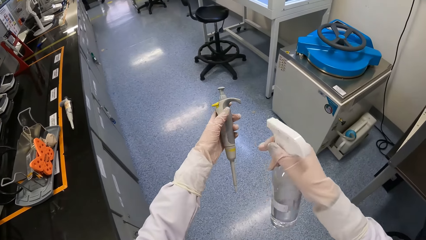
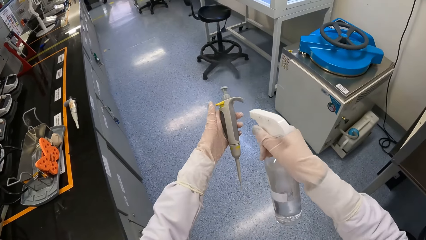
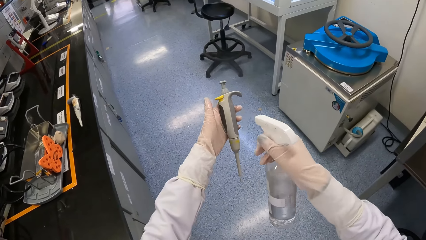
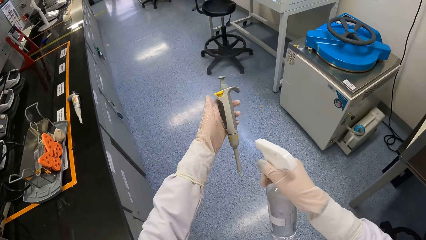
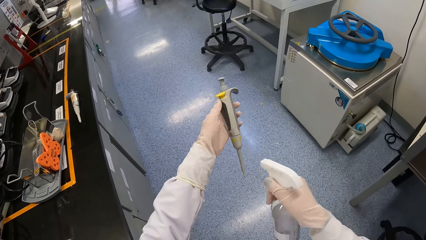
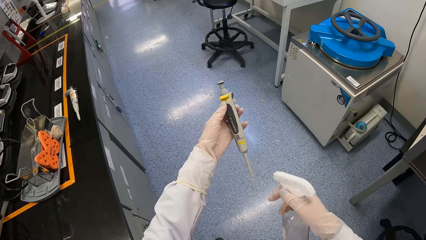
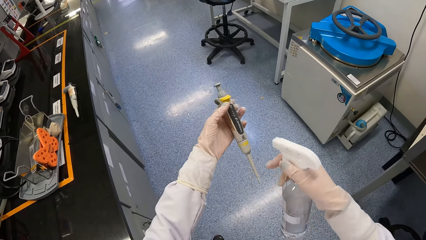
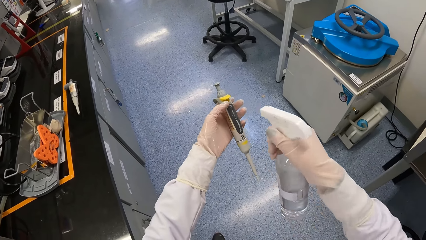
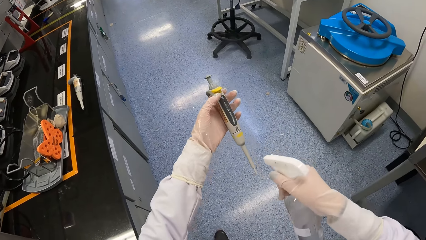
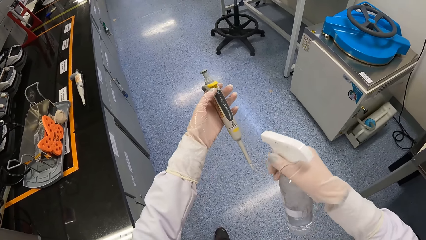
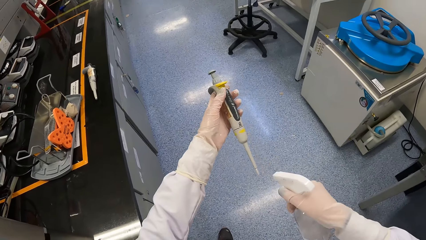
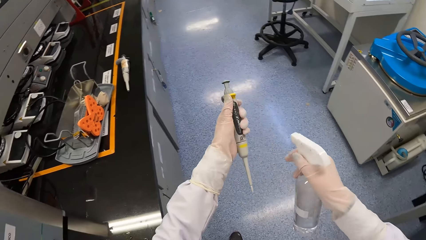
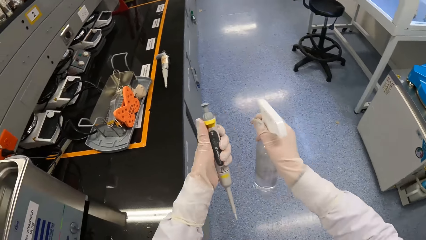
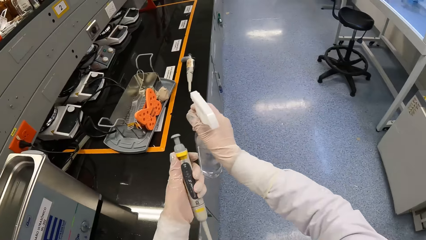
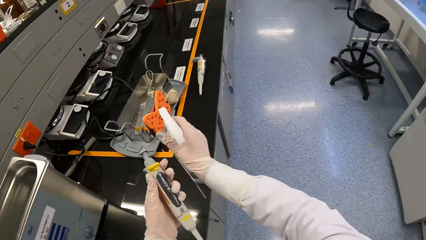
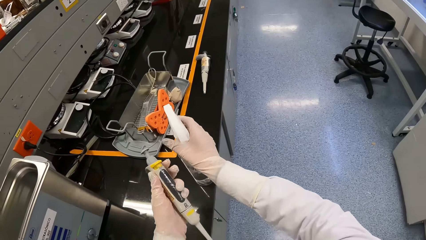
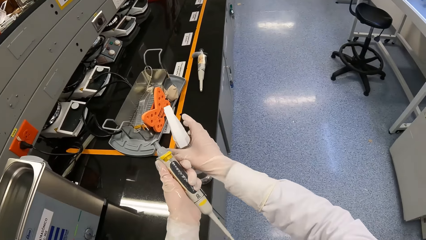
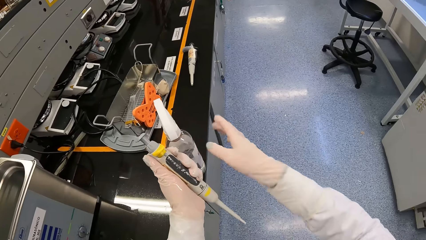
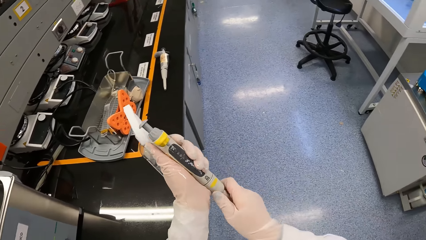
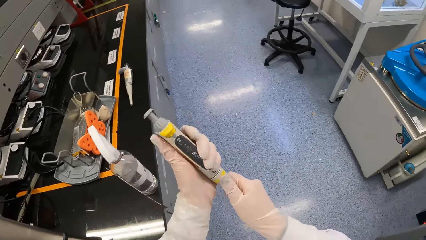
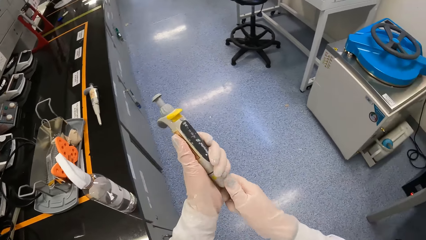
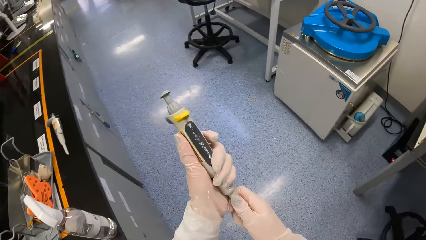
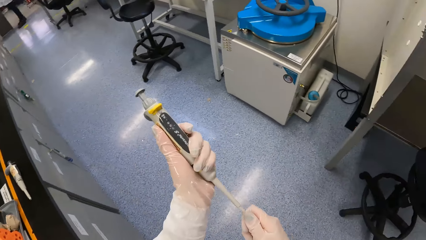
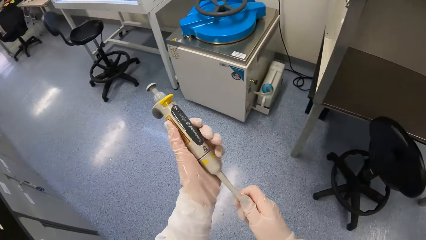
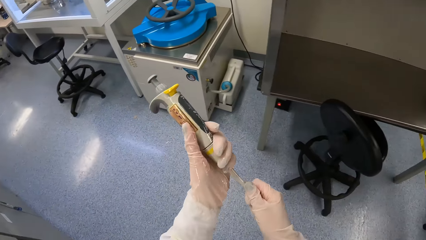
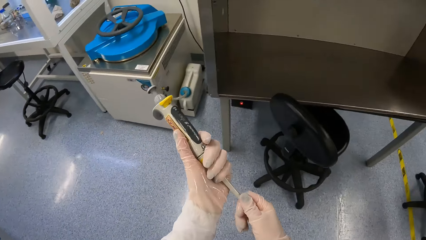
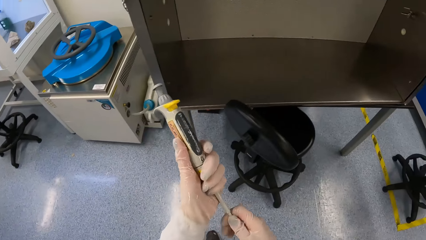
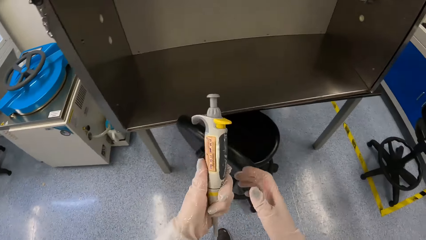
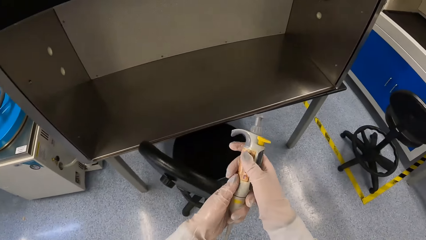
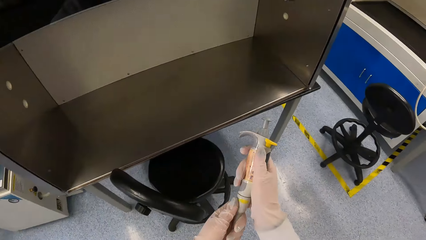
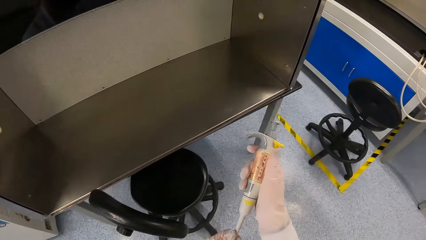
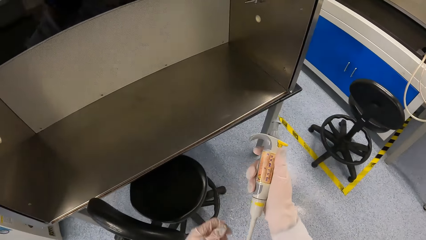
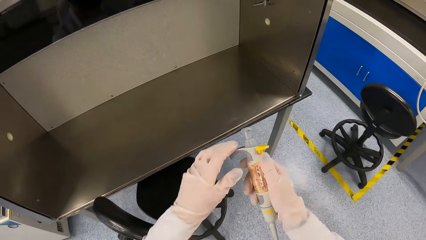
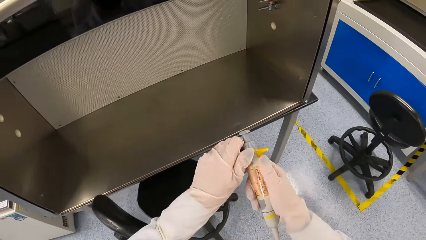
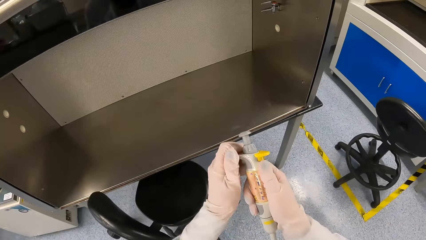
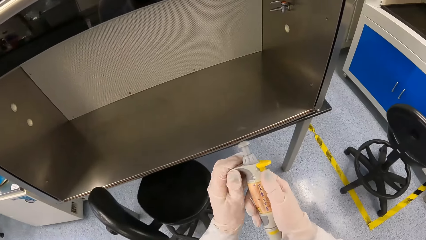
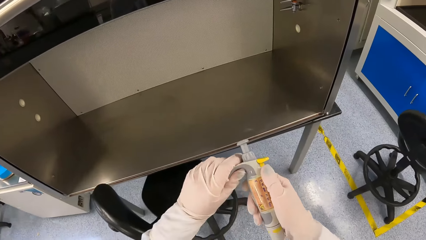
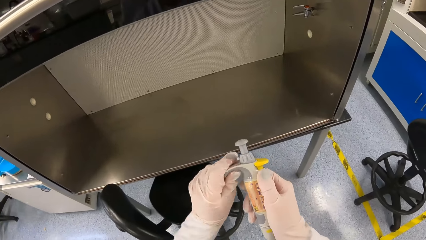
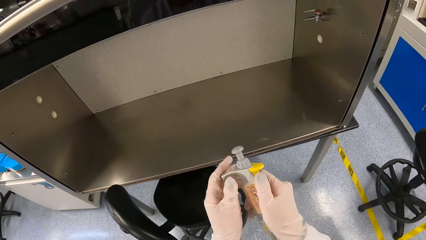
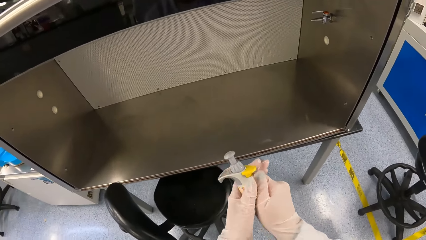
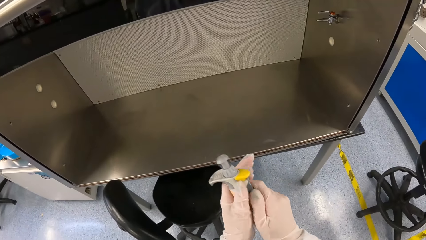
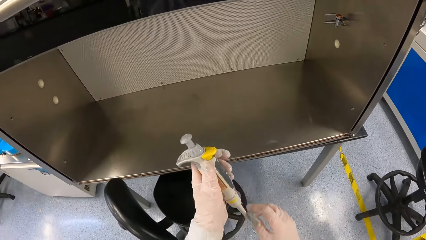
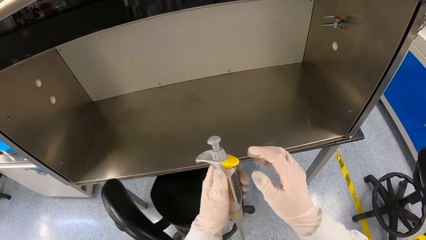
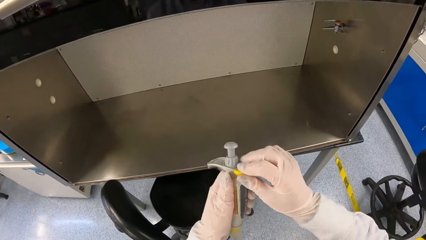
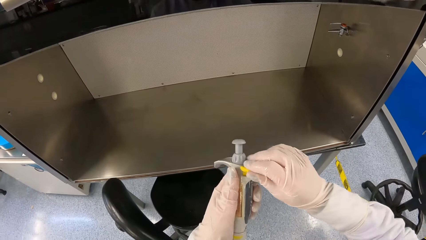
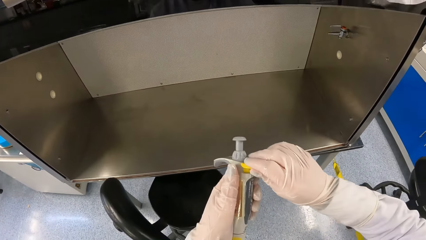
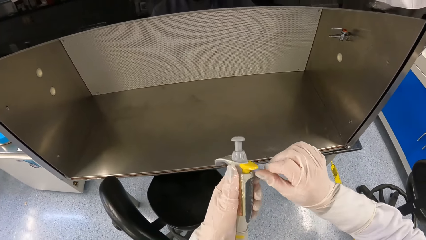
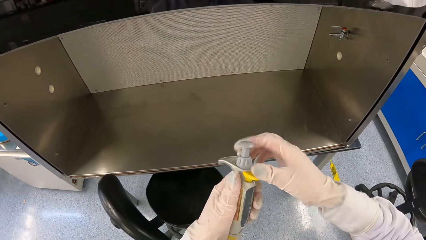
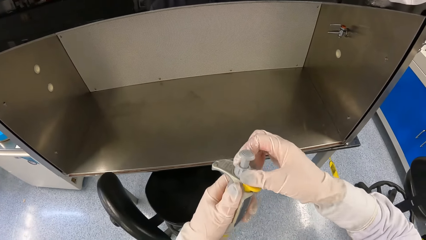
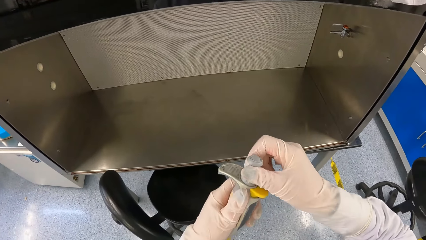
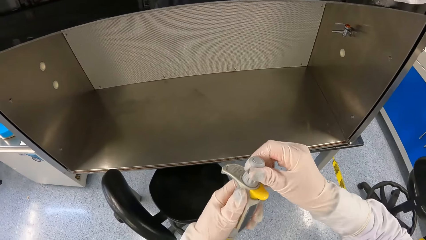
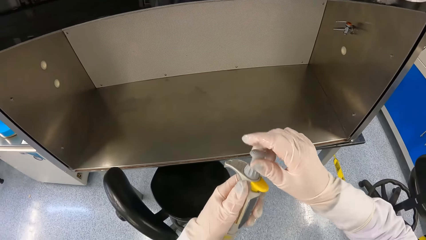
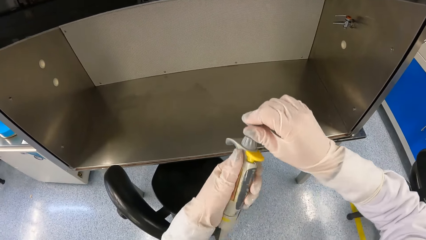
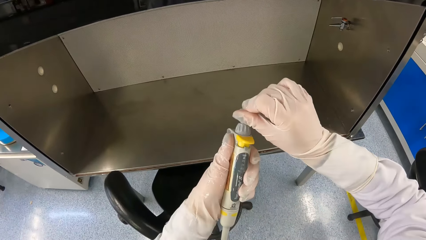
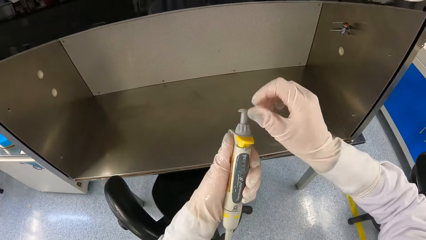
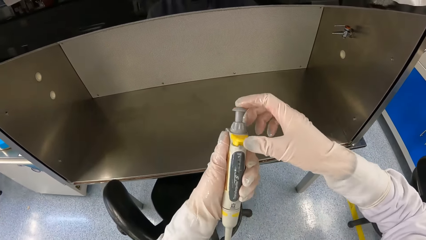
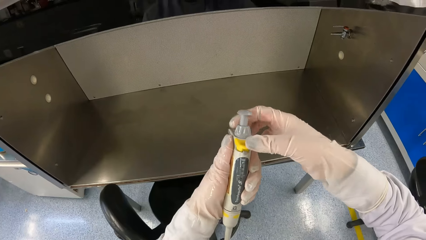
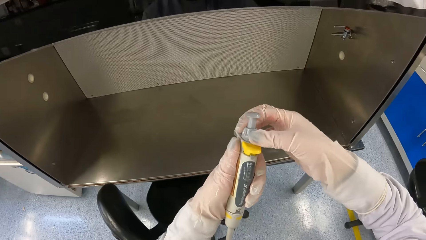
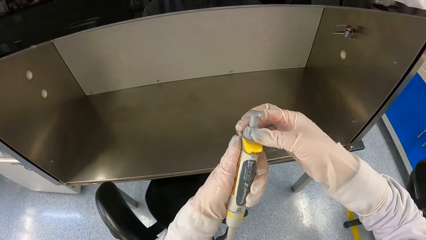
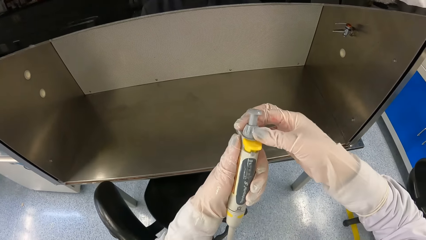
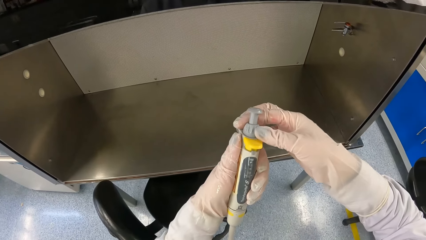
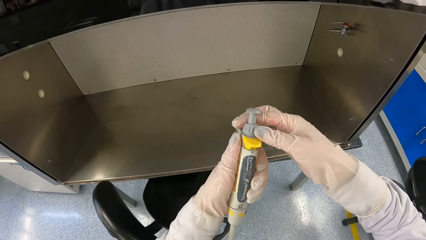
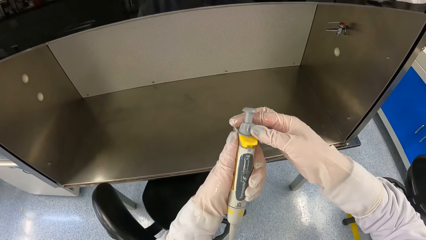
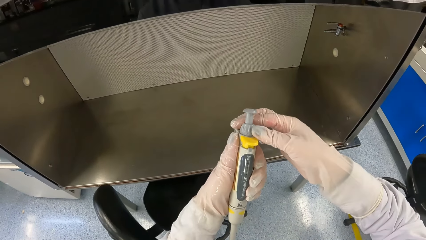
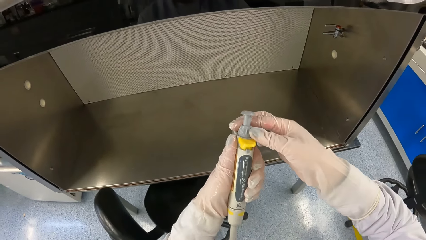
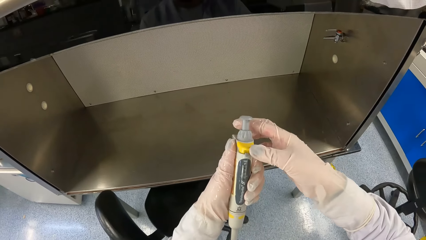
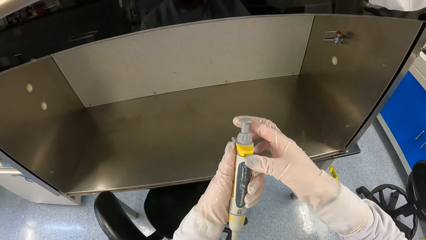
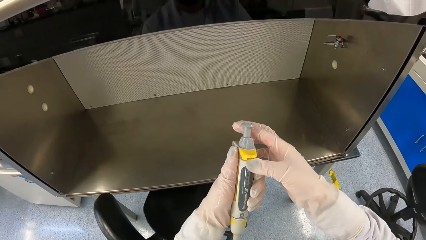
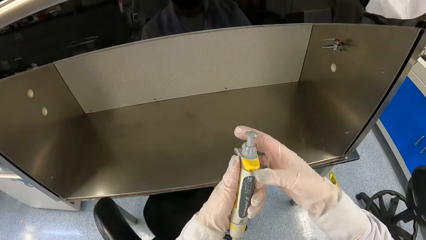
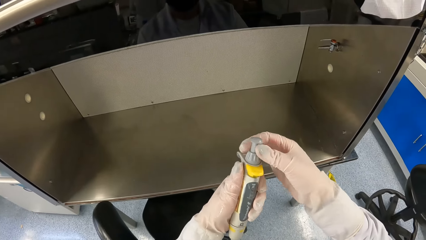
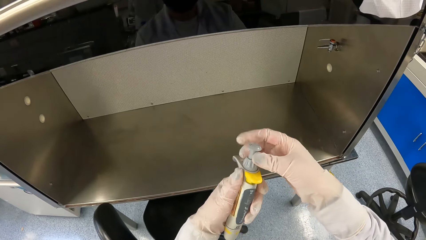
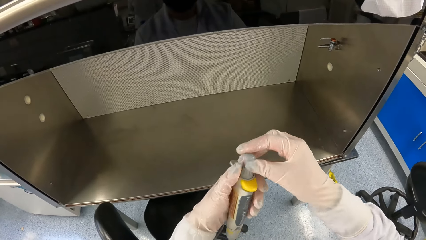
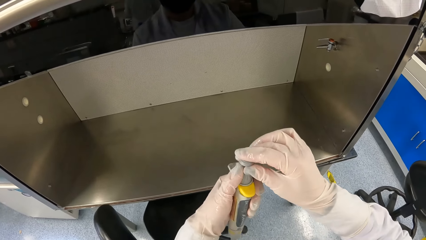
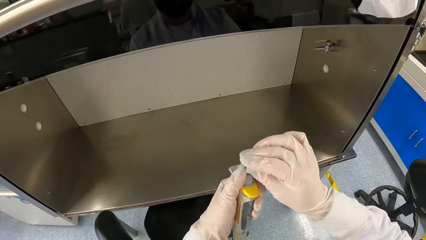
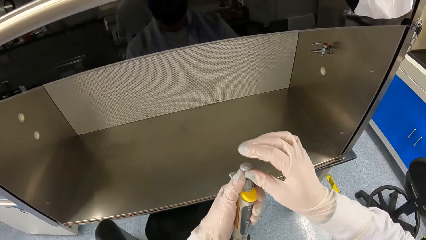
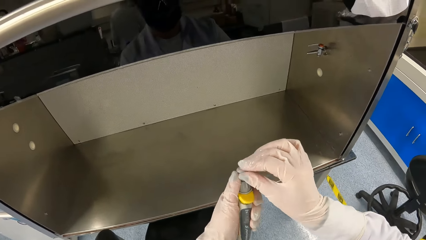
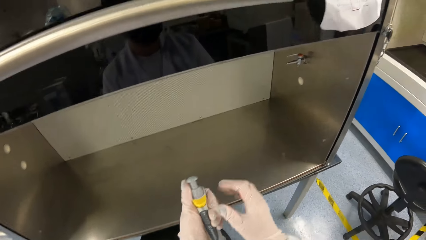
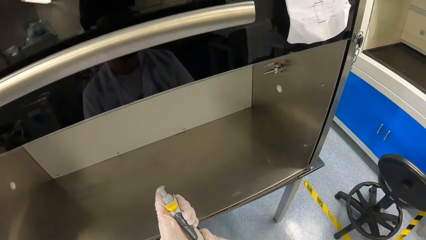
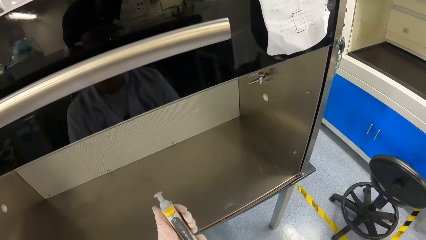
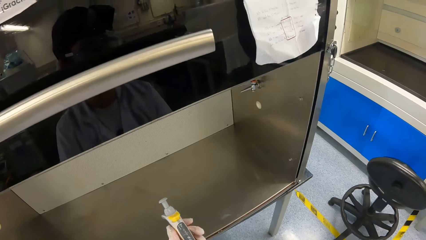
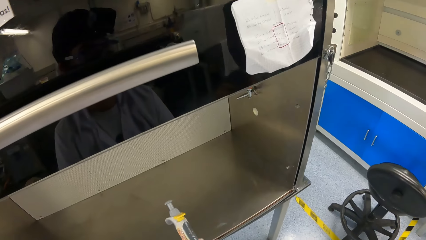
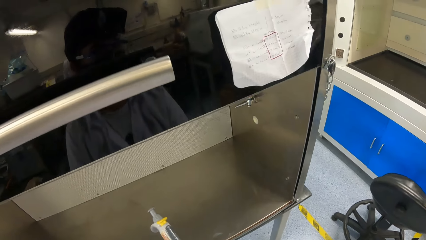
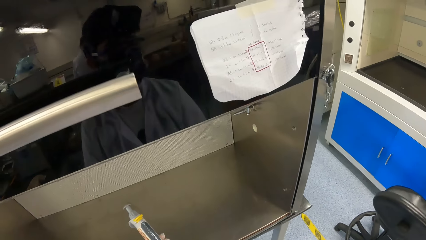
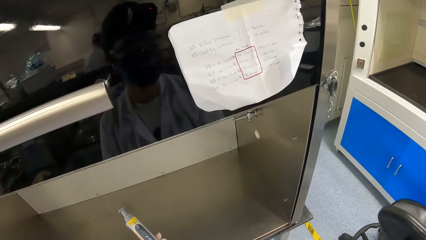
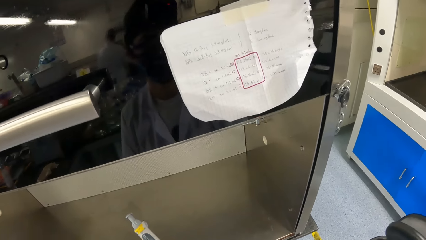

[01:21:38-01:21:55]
The camera wearer drops the sanitizer bottle on the table with his right hand. He cleans the syringe with his hands. He walks around.
